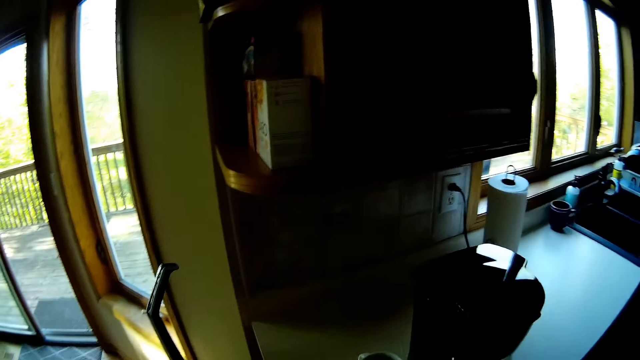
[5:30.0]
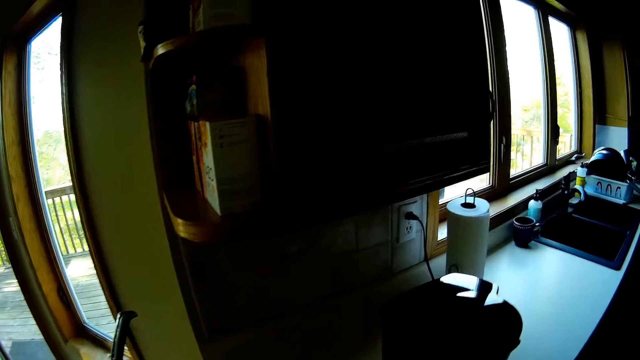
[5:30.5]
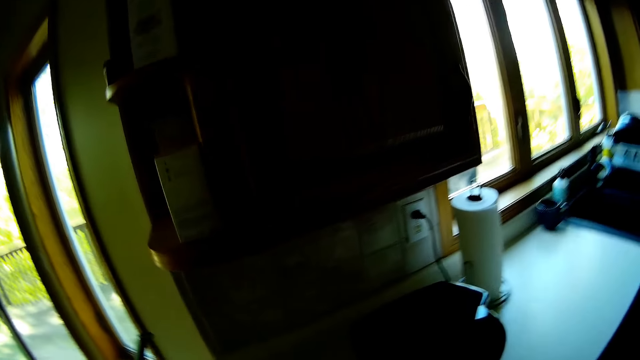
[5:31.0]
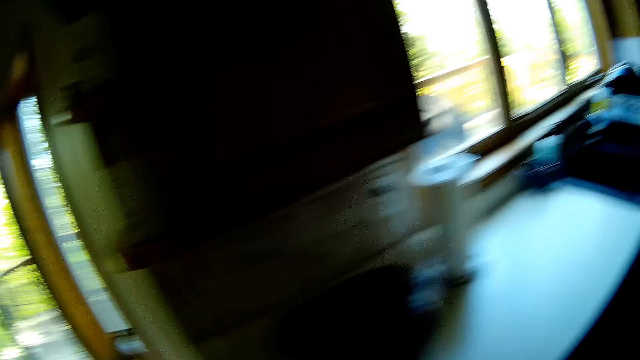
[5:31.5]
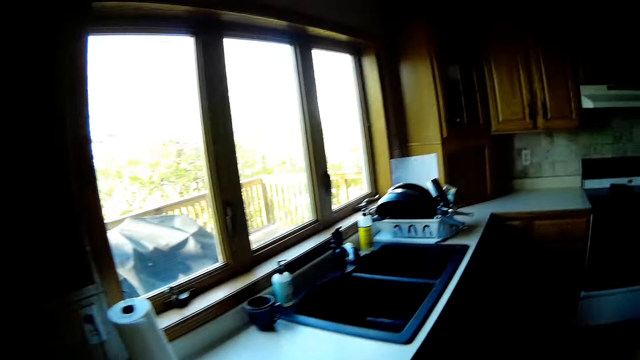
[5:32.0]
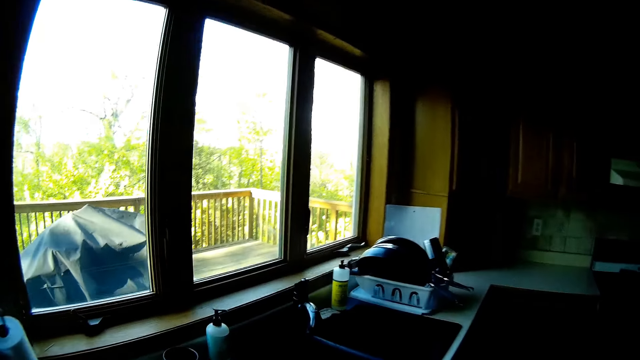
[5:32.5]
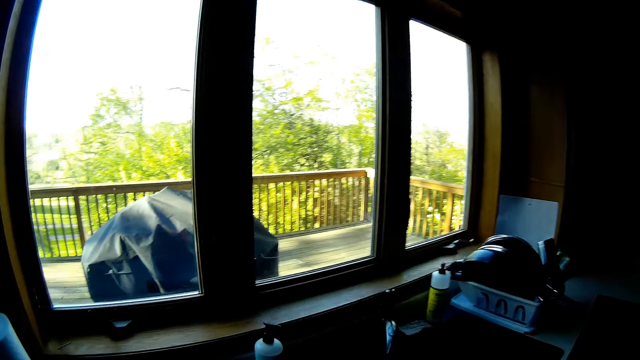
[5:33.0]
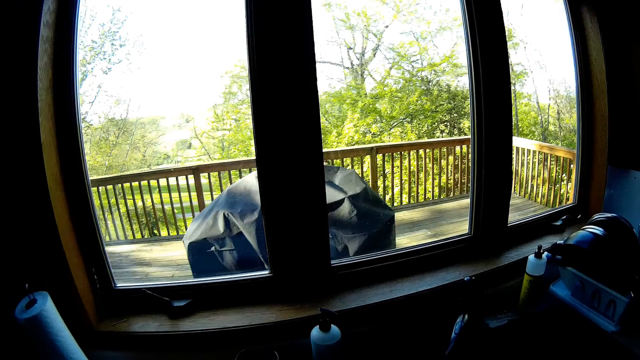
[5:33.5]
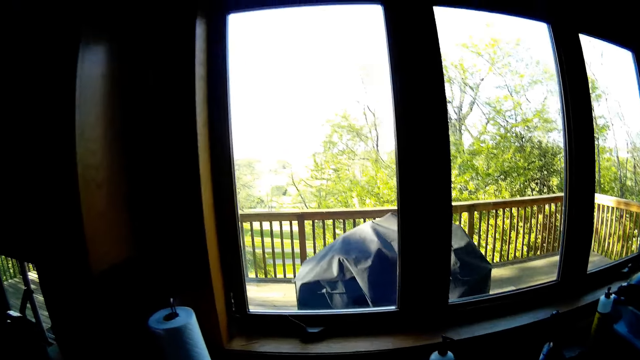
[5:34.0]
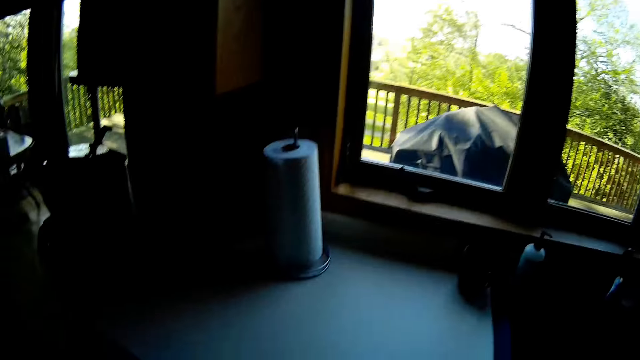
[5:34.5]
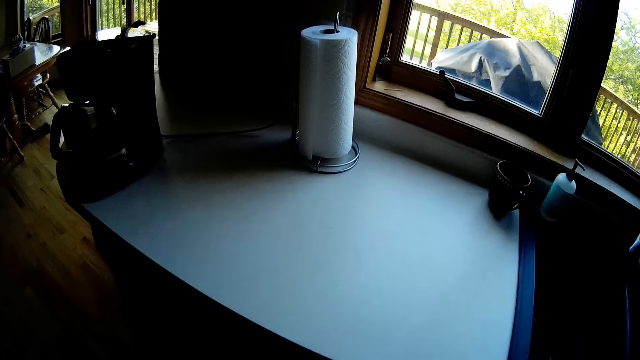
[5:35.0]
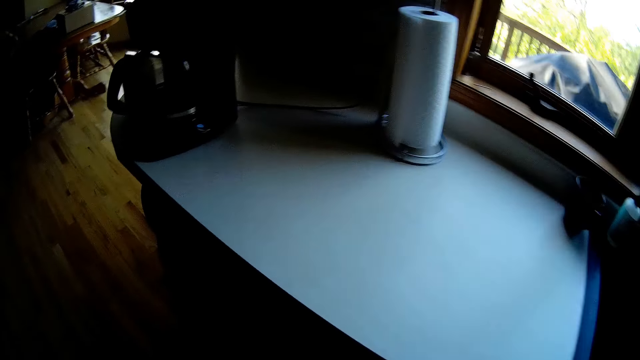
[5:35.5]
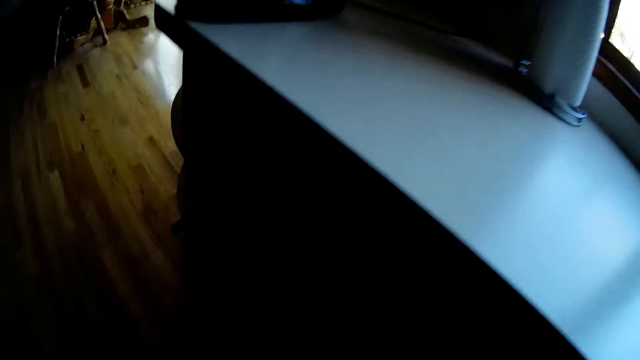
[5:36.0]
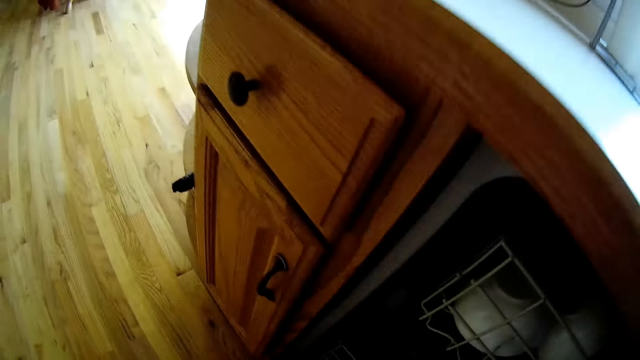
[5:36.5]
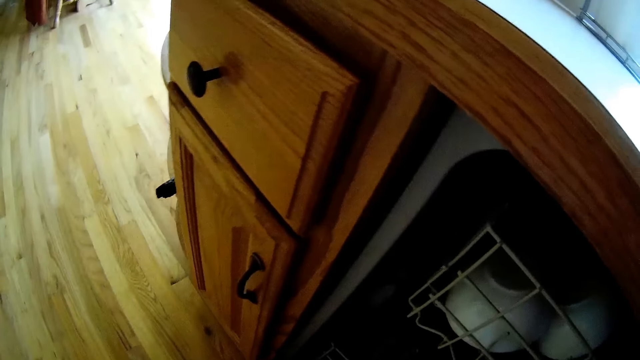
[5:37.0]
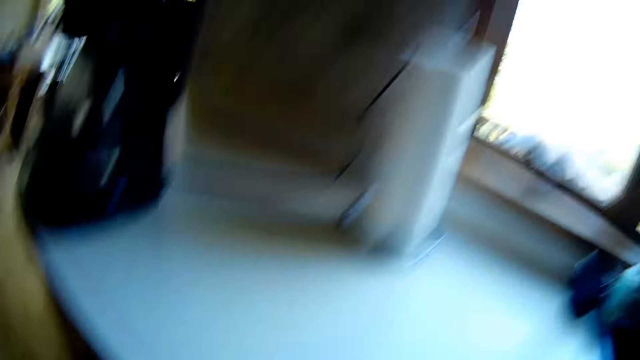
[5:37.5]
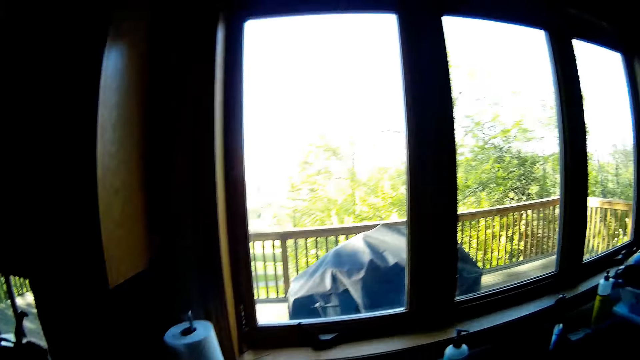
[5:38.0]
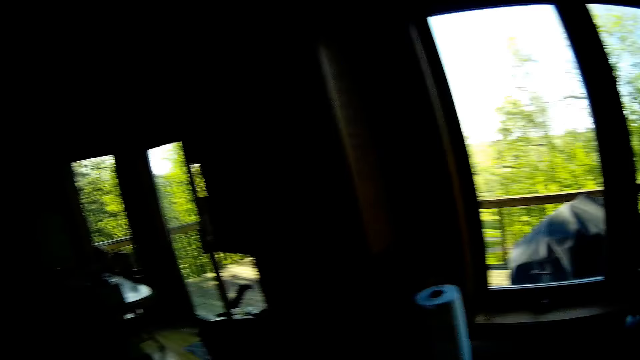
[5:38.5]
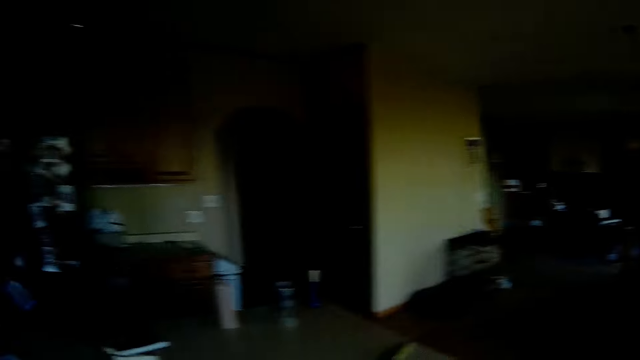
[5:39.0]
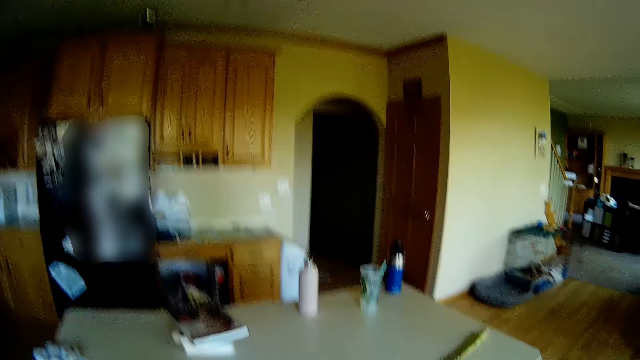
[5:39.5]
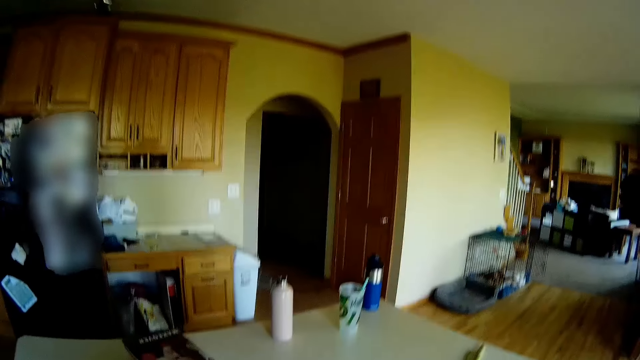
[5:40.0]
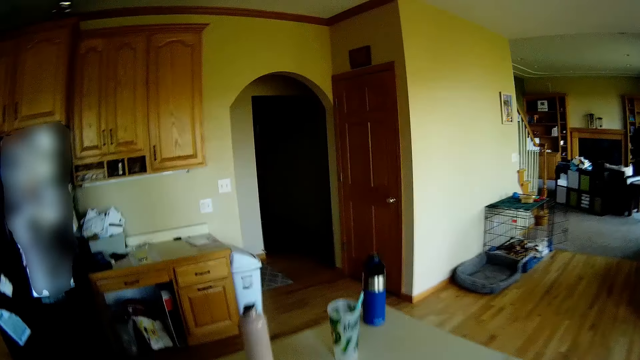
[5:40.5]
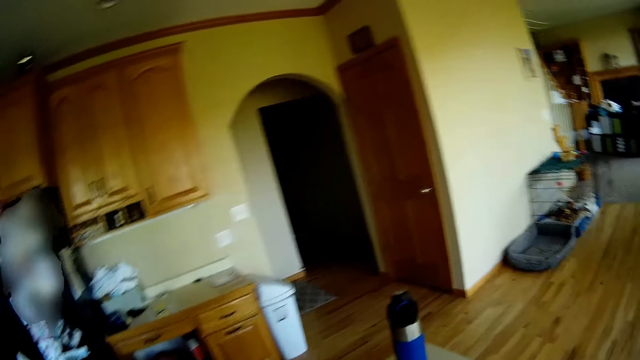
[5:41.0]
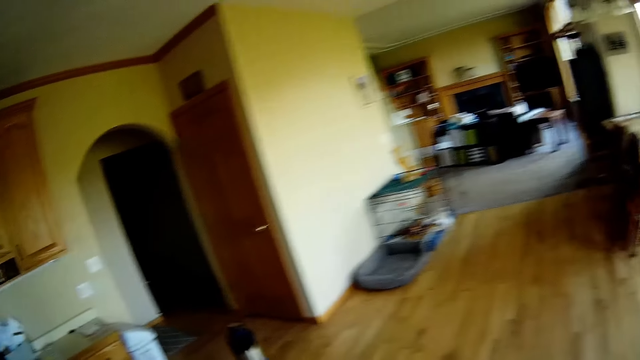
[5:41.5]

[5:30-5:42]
The camera wearer arranges a plate in the dish washer with her right hand. She turns to the kitchen counter.

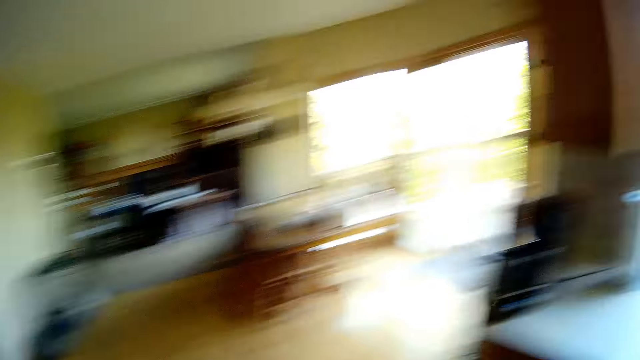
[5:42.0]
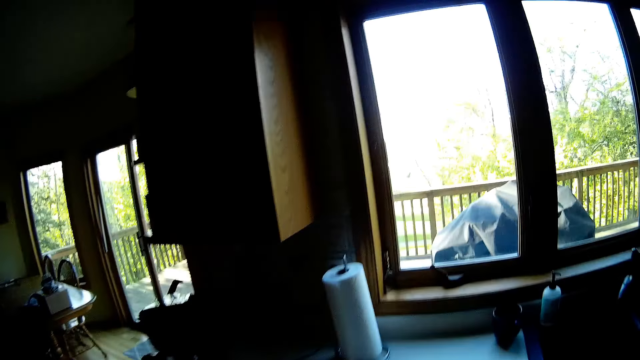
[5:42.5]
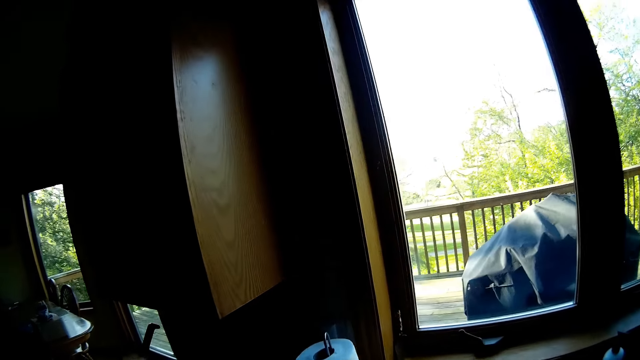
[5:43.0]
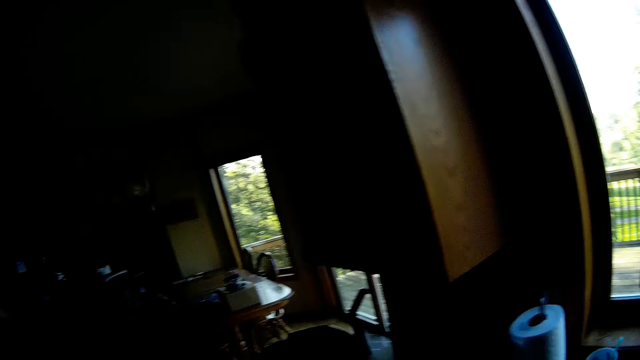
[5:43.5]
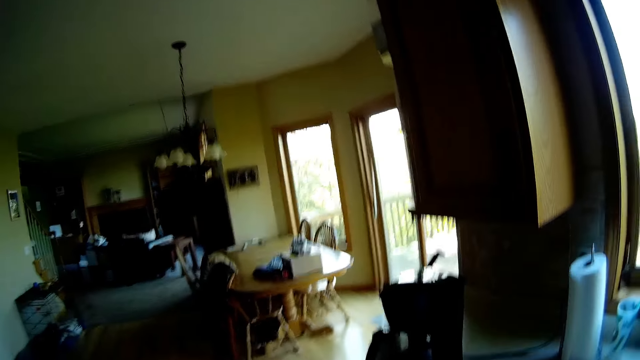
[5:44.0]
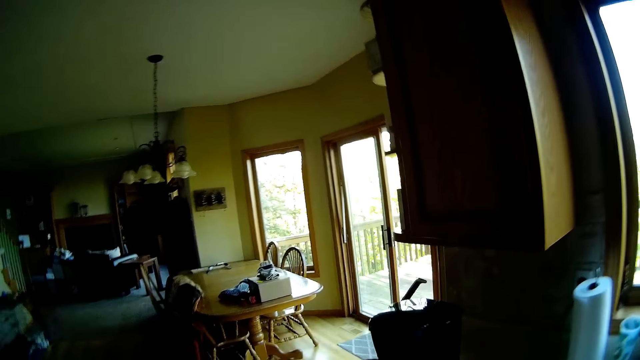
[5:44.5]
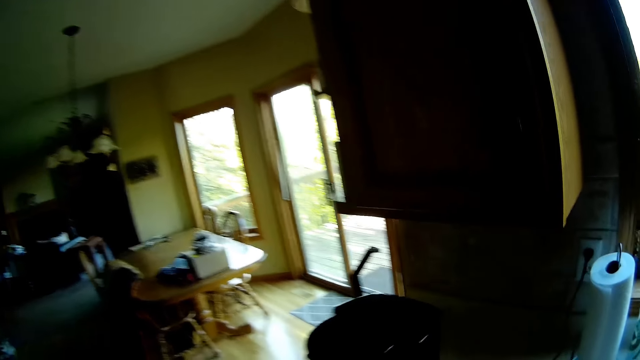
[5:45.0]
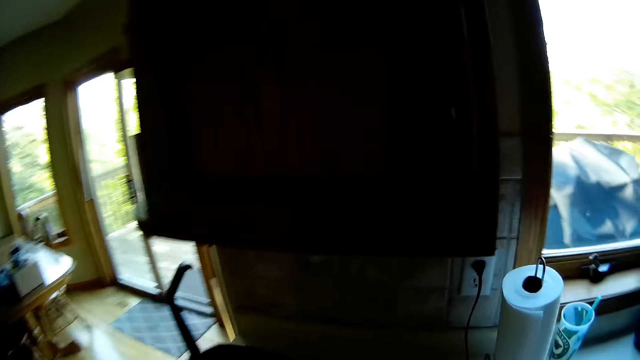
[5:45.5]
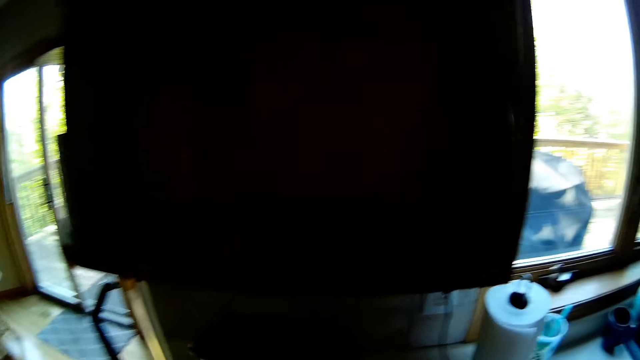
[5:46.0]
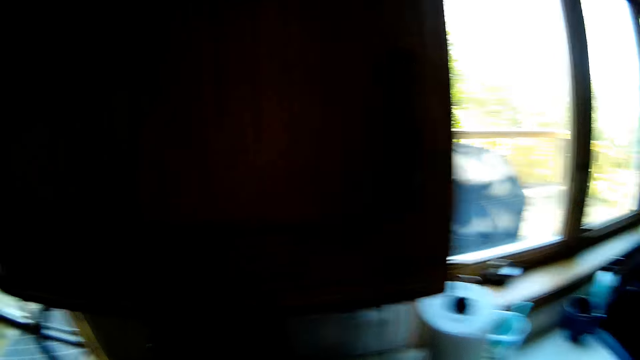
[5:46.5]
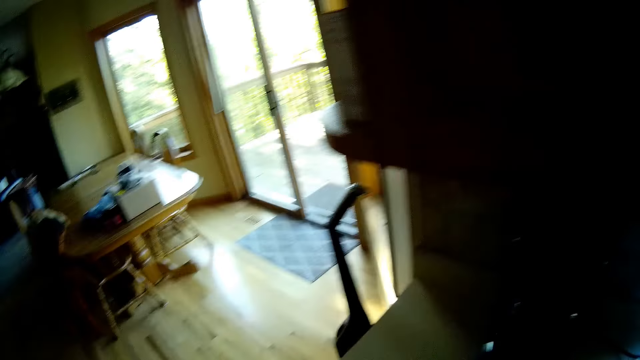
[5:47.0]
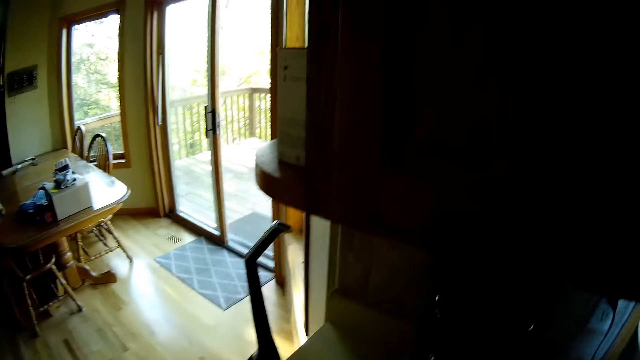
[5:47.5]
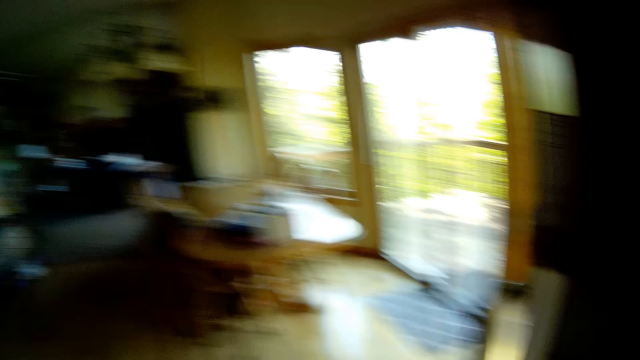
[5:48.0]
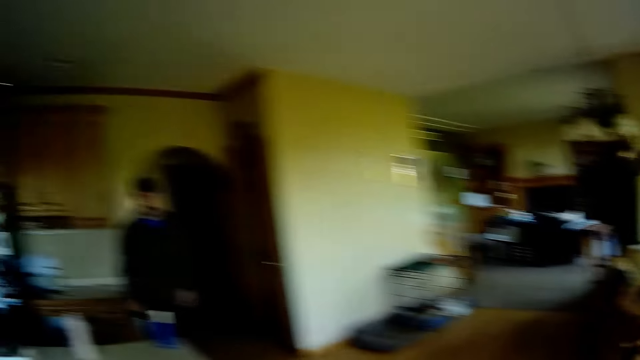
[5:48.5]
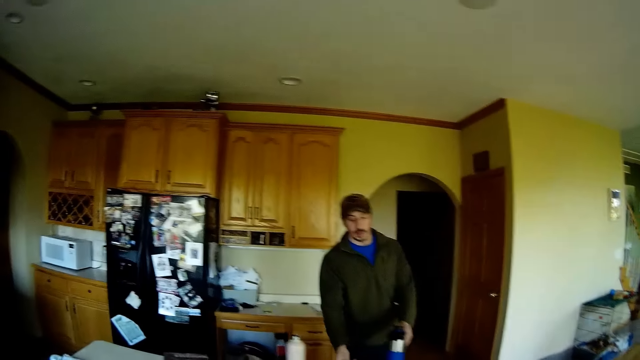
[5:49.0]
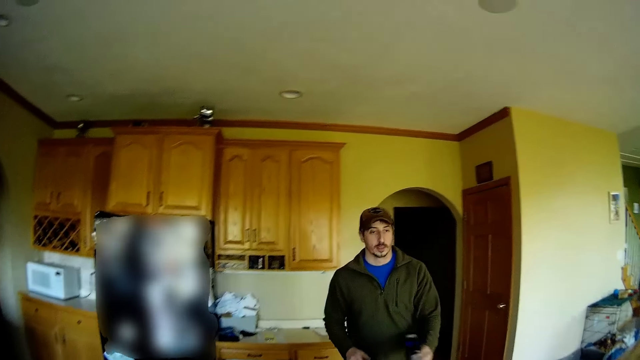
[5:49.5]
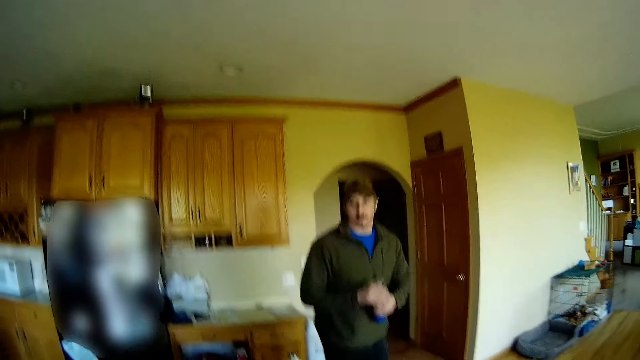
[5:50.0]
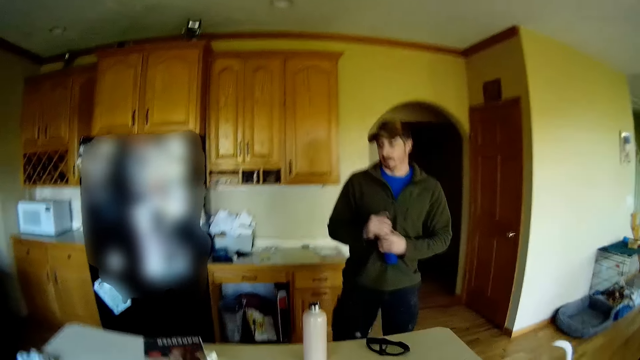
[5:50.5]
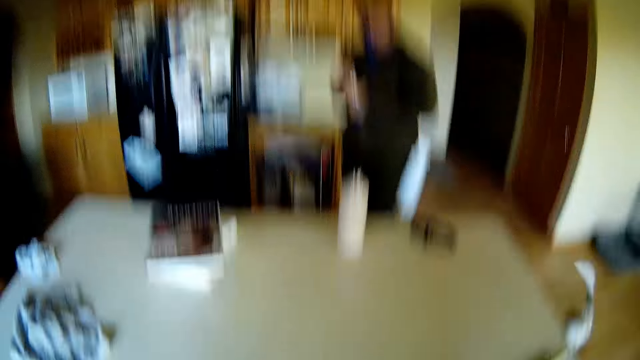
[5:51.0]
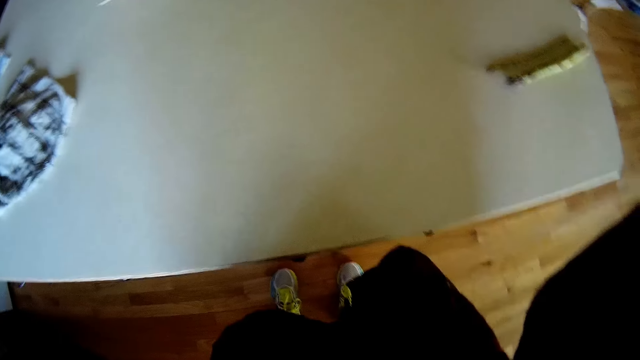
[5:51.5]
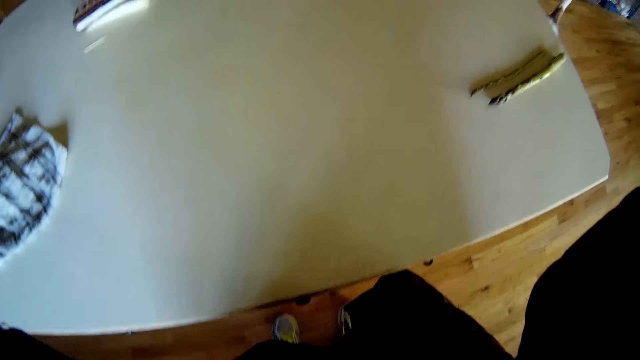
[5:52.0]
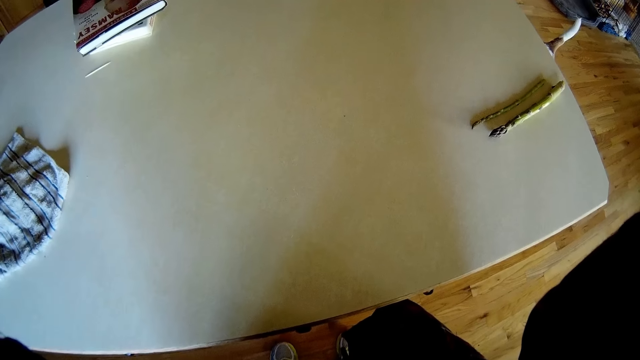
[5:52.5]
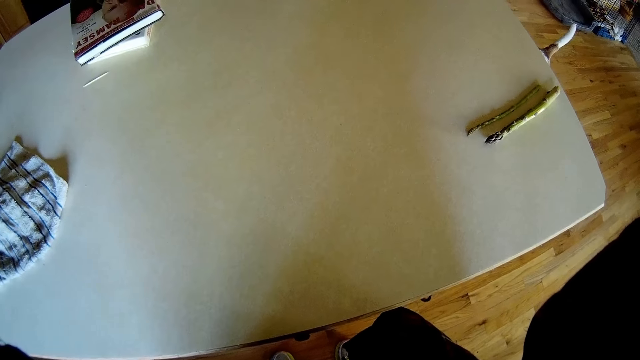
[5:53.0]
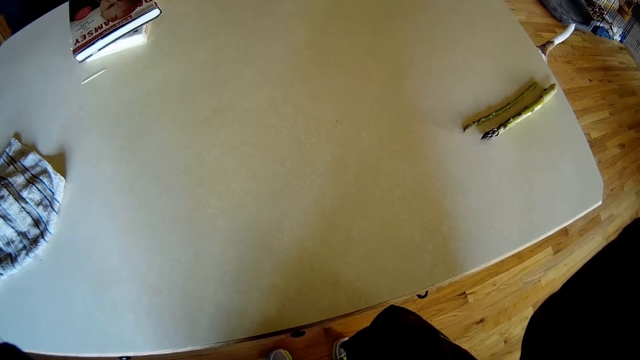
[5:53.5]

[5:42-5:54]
The camera wearer stands in front of the dish washer. A man picks up a bottle on the kitchen counter with his left hand. He holds the bottle with both hands. He walks towards a refrigerator.
